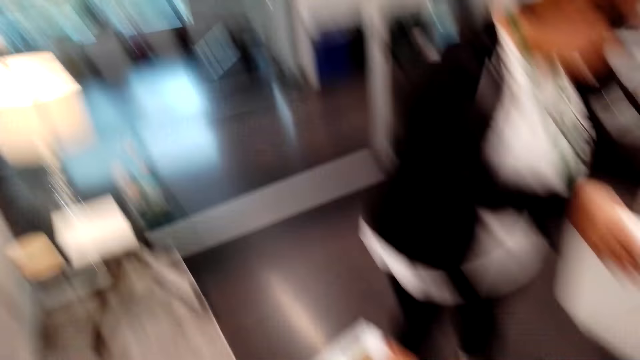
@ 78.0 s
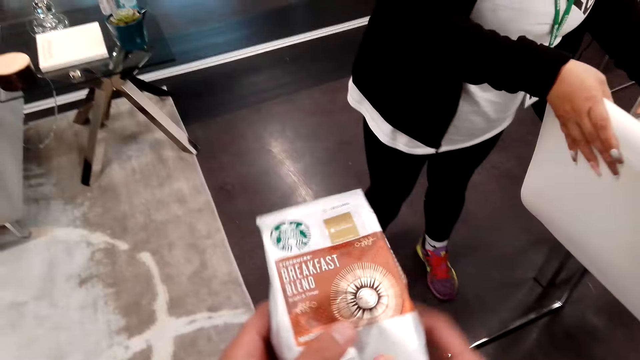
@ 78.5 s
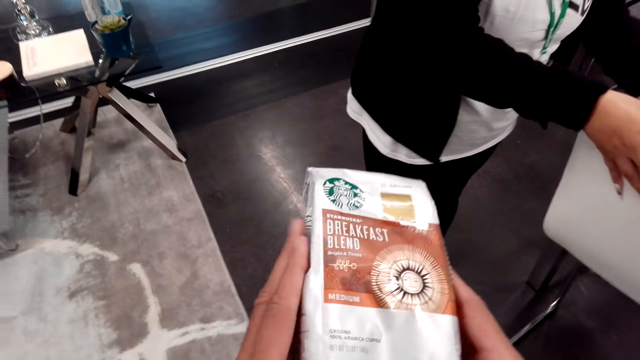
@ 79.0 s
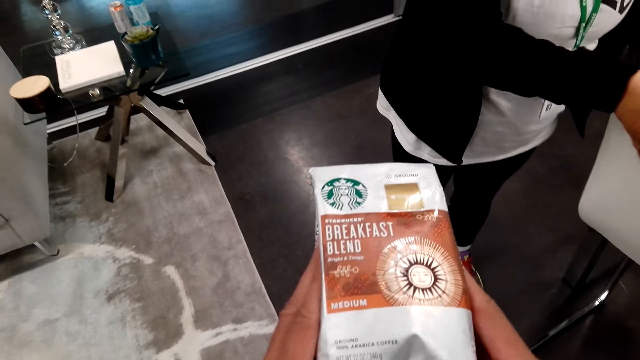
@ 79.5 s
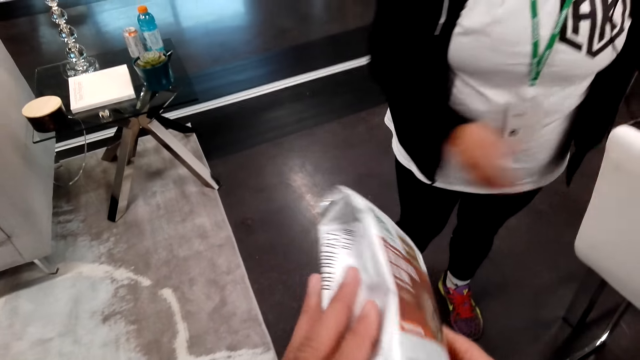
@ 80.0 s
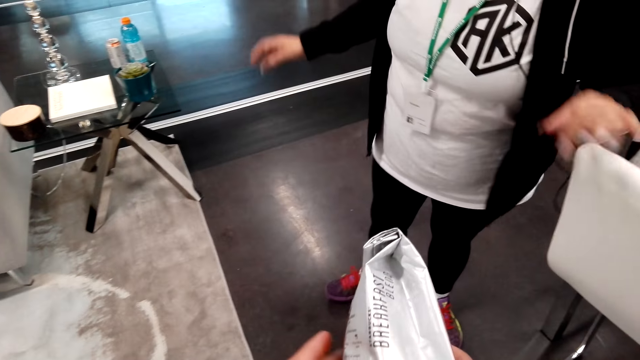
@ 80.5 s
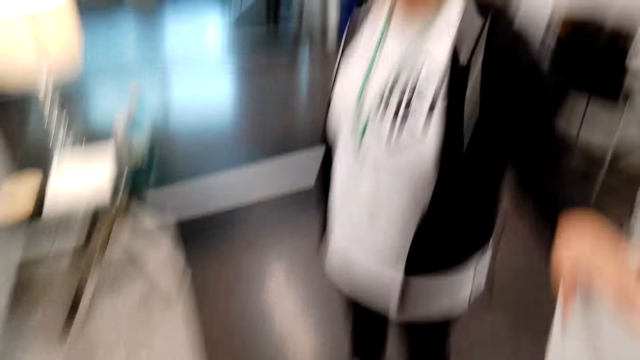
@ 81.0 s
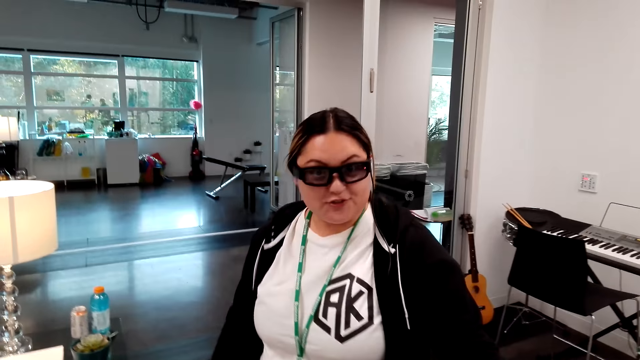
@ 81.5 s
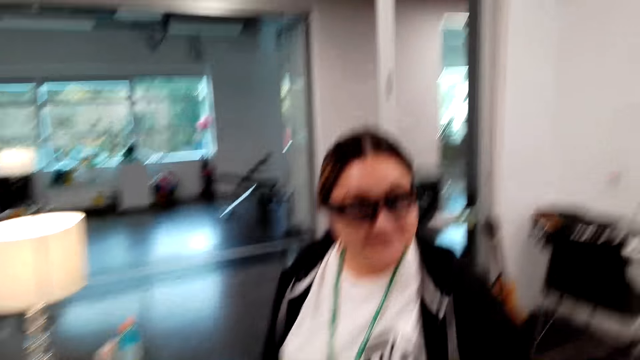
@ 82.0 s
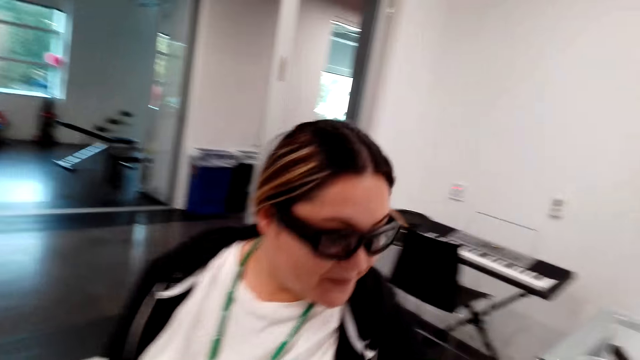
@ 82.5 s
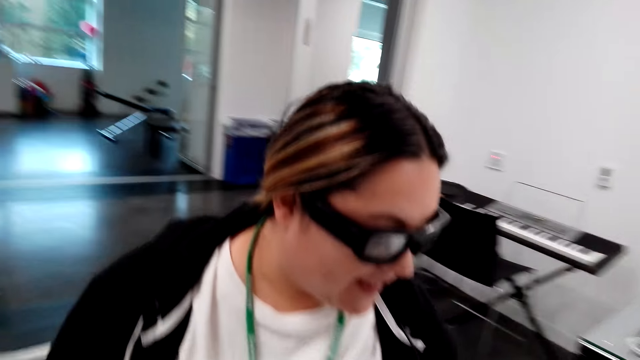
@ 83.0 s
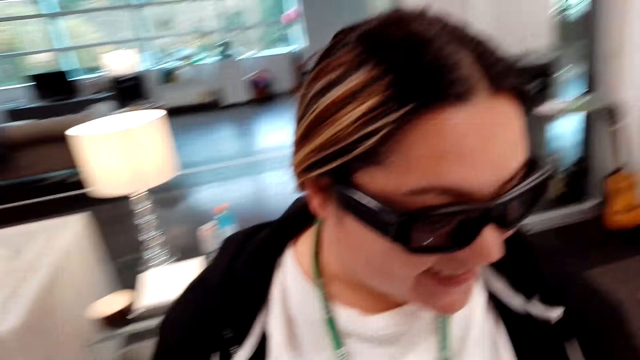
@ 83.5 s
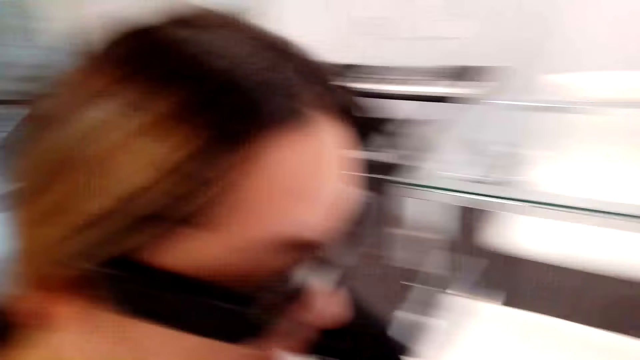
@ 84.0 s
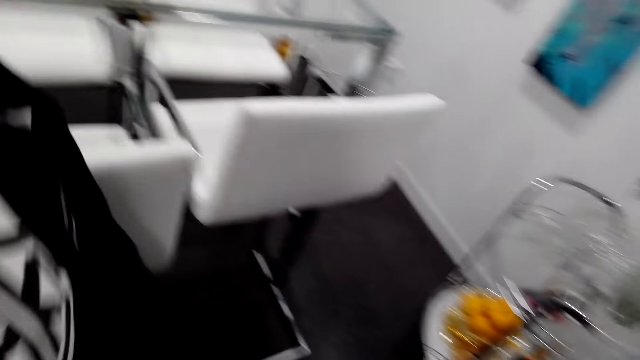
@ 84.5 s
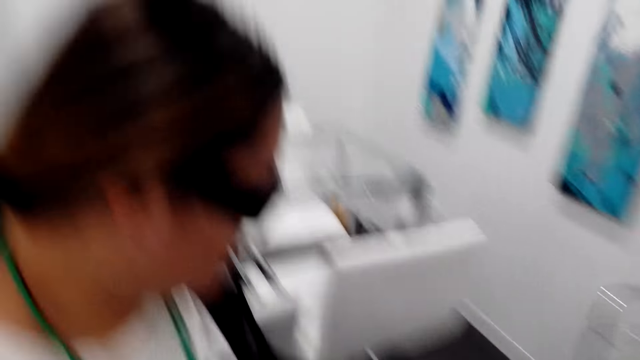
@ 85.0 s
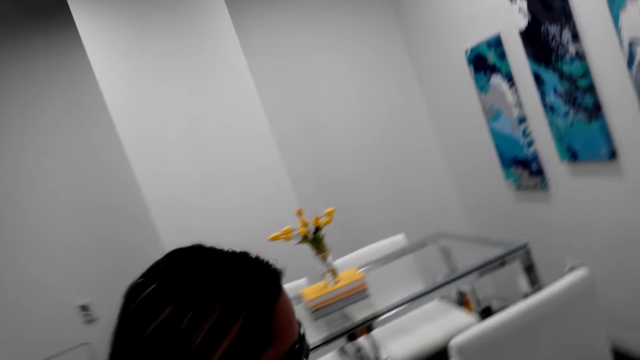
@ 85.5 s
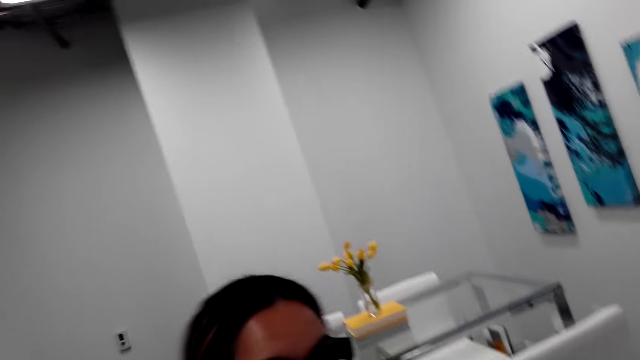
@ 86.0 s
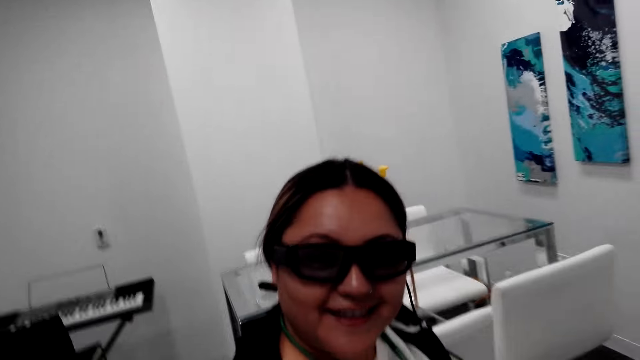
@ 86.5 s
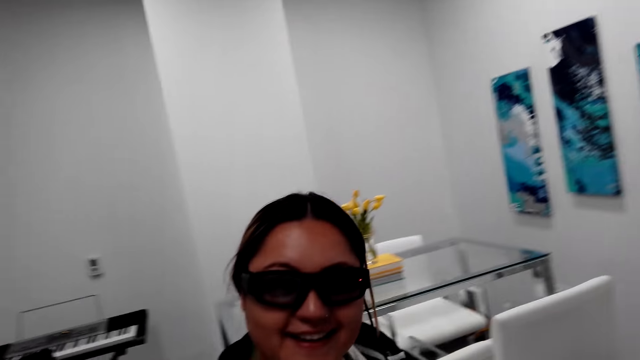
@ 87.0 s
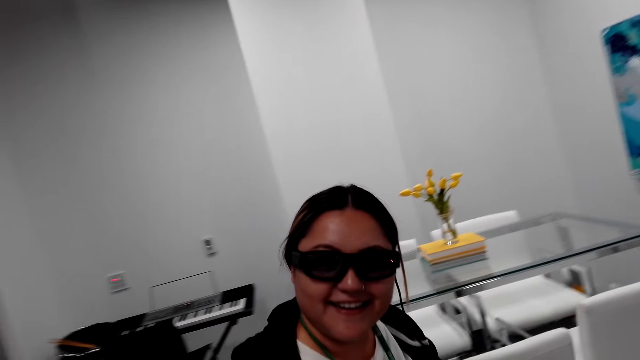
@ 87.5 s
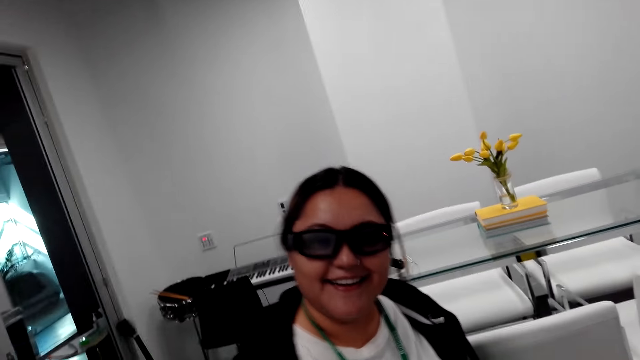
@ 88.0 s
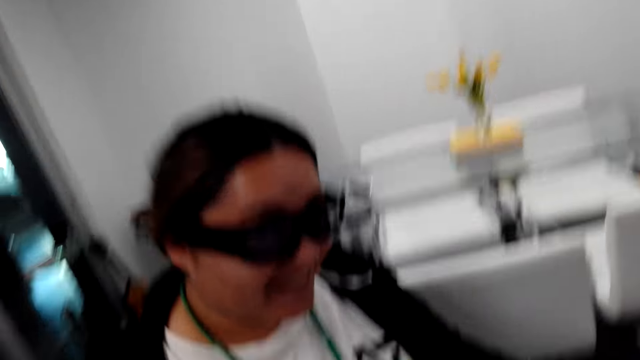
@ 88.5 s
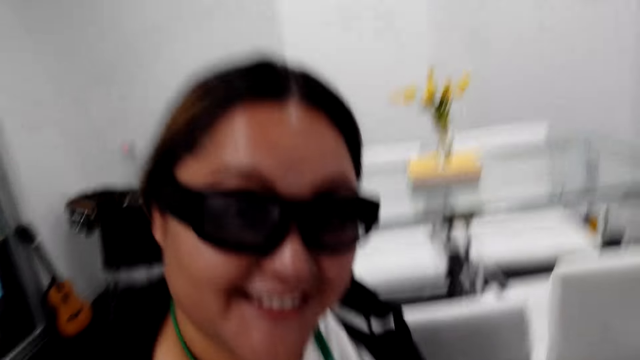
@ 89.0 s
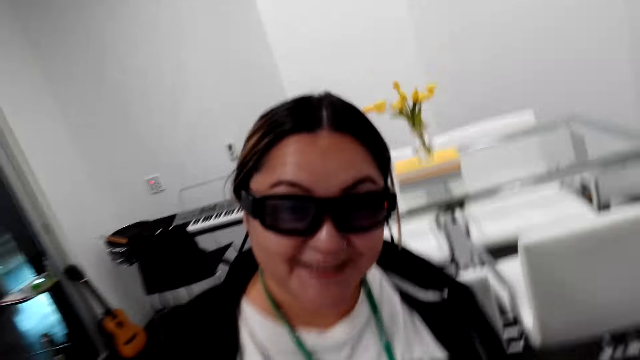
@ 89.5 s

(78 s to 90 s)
The camera wearer looks around the house. They look at the Starbucks breakfast packet. A woman converses with the camera wearer. The camera wearer converses with the woman.

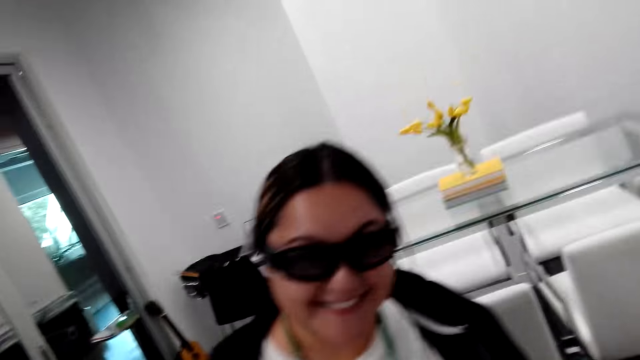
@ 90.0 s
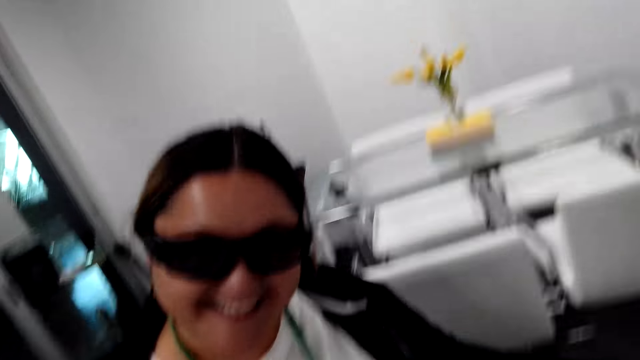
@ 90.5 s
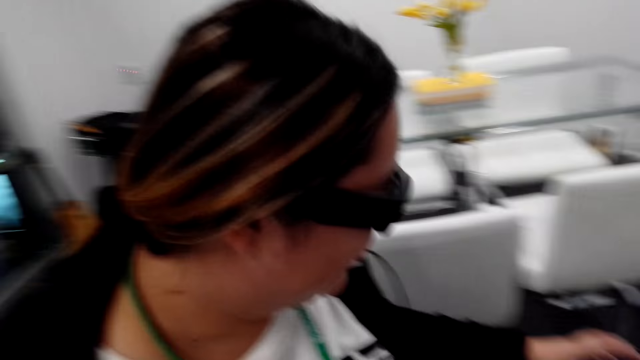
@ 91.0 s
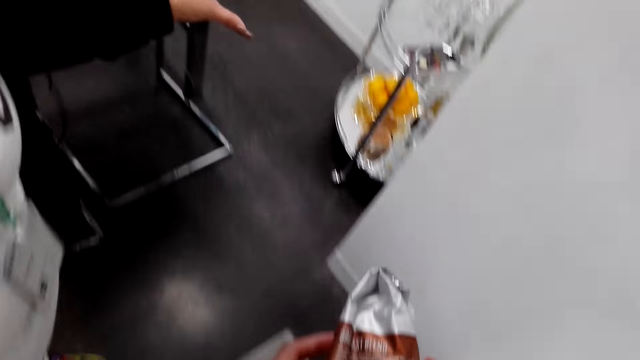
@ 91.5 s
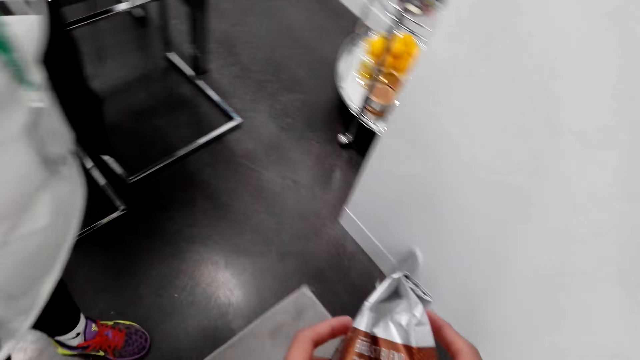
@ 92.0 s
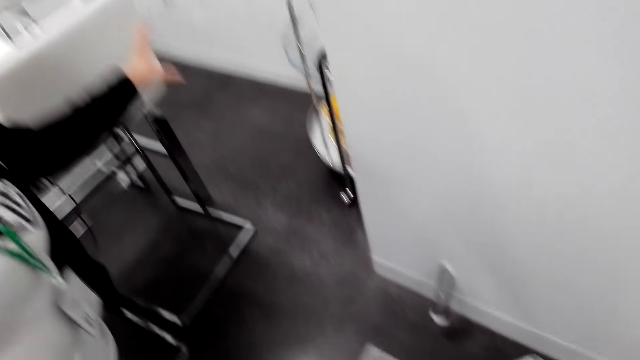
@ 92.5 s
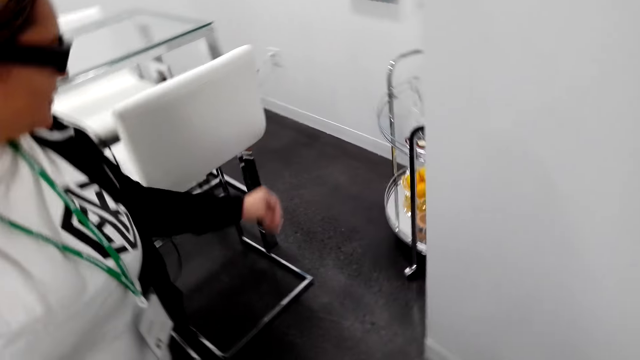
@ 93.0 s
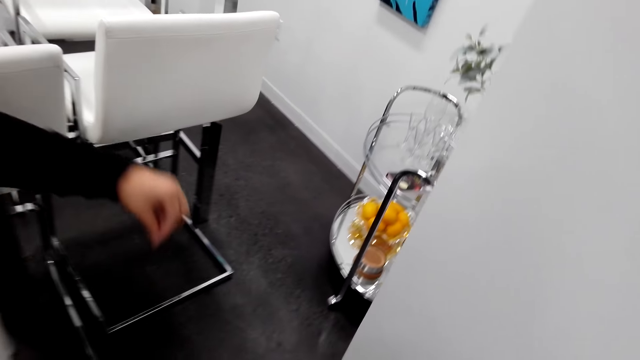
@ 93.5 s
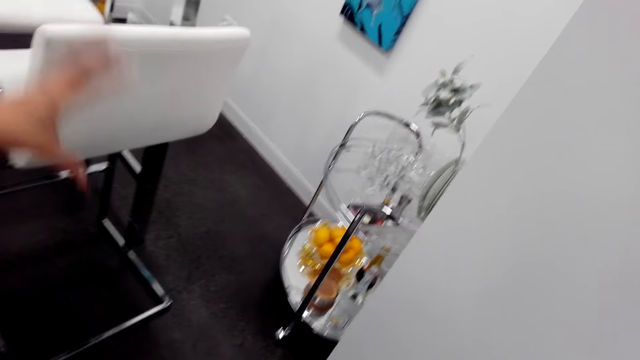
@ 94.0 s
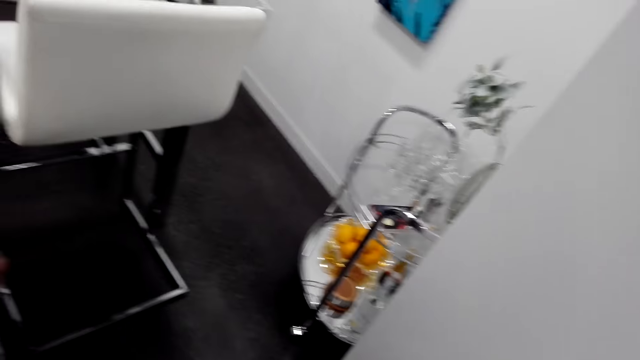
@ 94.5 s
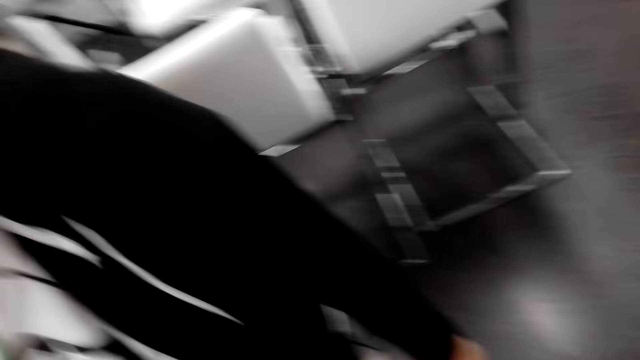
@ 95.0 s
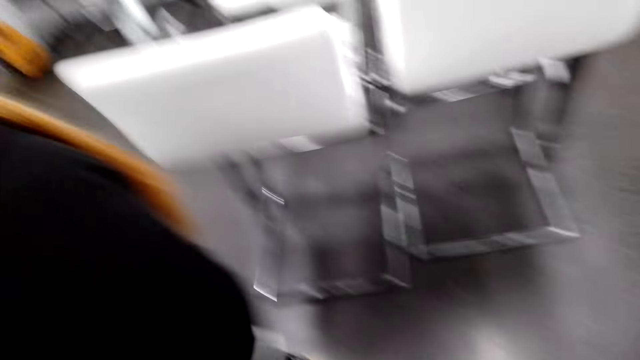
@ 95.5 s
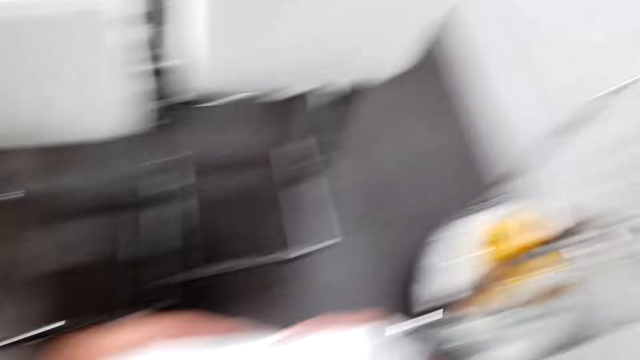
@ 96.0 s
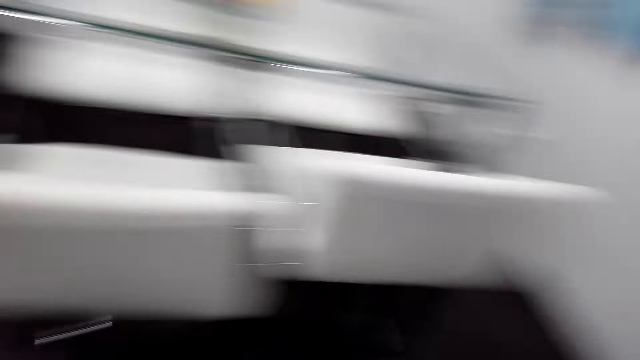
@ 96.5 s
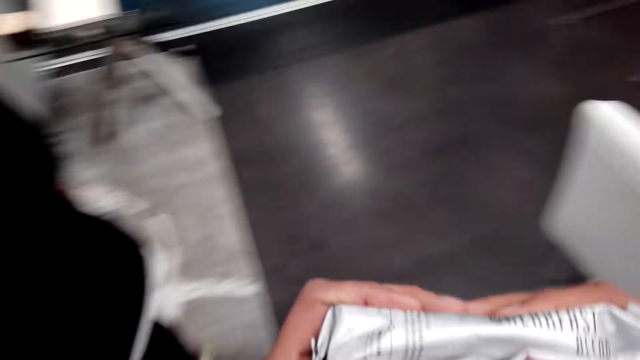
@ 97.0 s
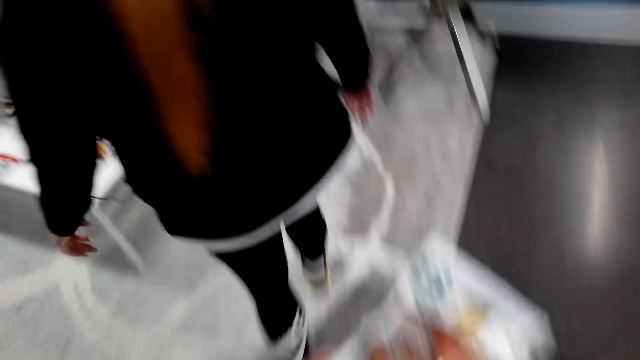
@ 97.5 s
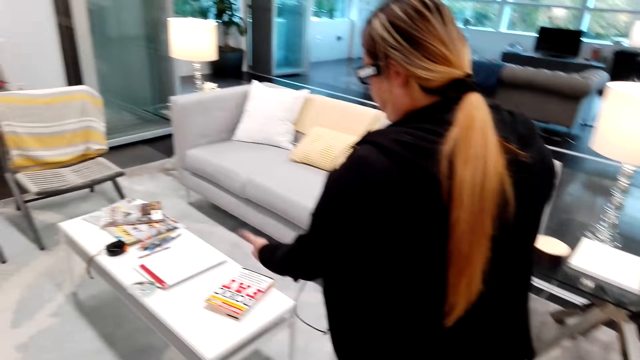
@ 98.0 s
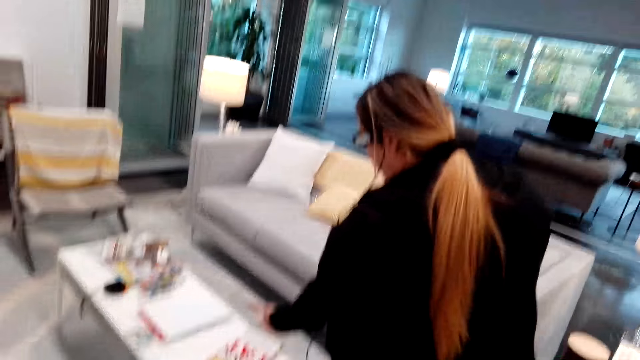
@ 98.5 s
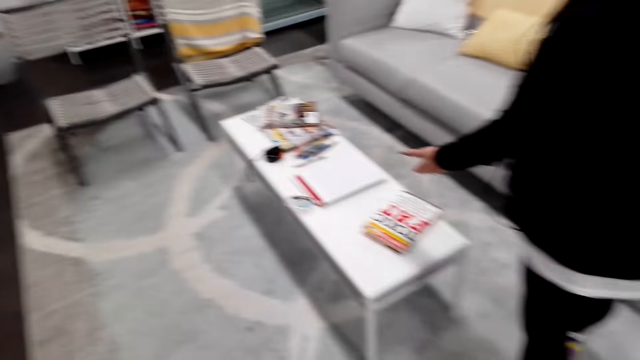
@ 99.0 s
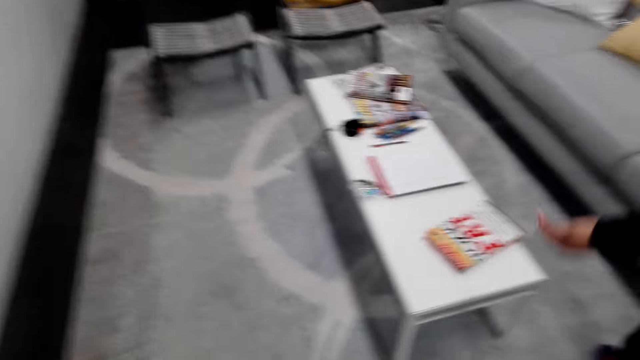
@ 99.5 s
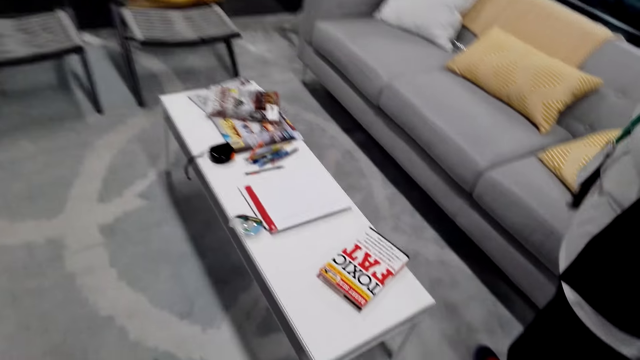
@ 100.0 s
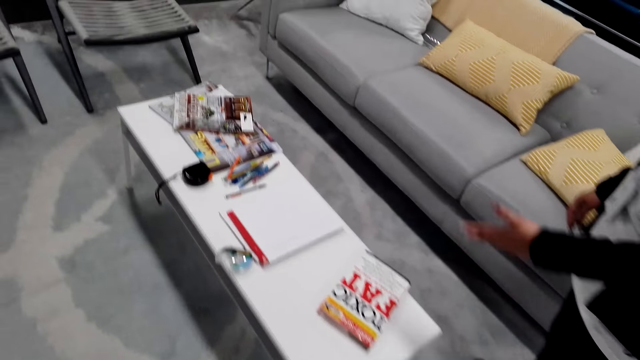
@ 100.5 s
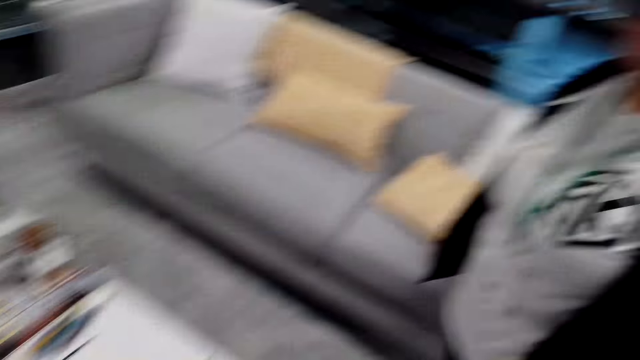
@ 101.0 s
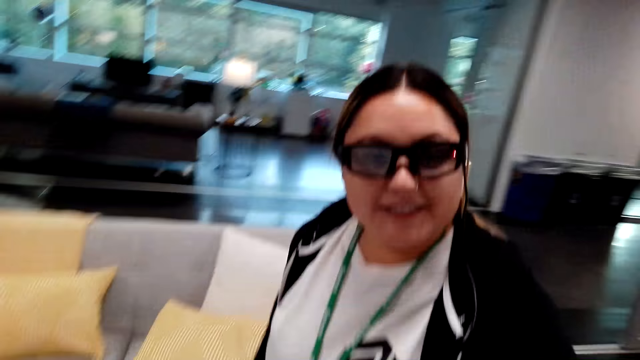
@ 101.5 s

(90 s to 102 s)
A woman converses with the camera wearer. The woman shows a man the wine setting. The camera wearer converses with the woman. The woman points at the books and walks in the house. The camera wearer walks in the house.
